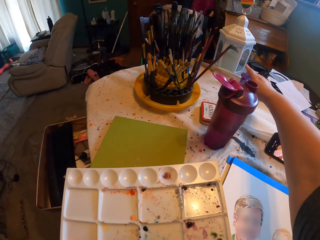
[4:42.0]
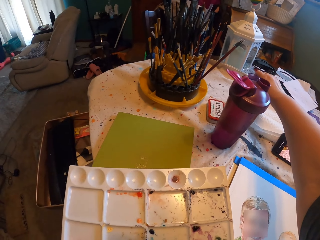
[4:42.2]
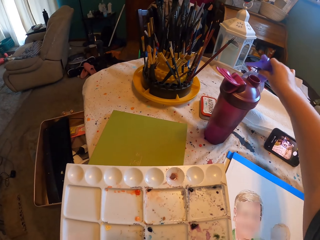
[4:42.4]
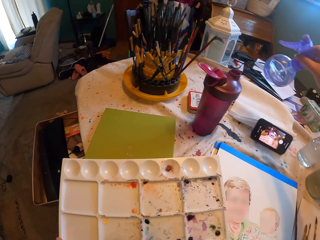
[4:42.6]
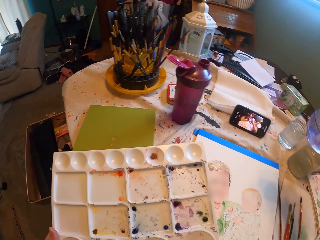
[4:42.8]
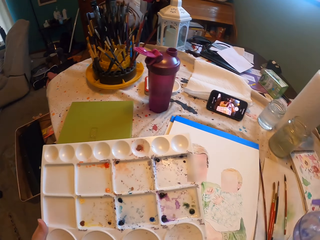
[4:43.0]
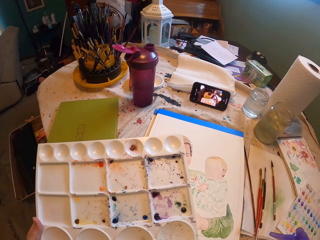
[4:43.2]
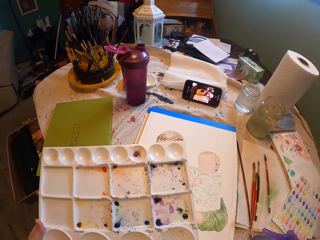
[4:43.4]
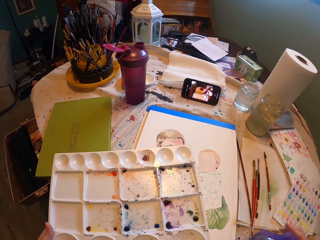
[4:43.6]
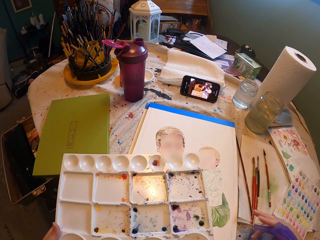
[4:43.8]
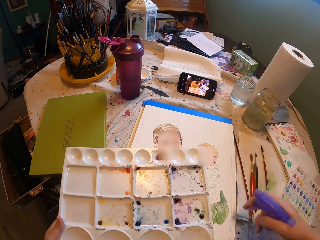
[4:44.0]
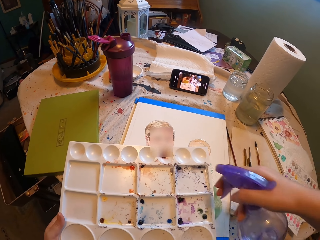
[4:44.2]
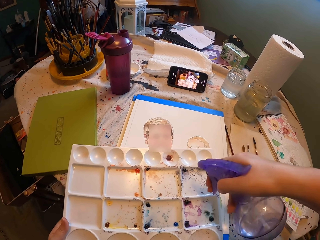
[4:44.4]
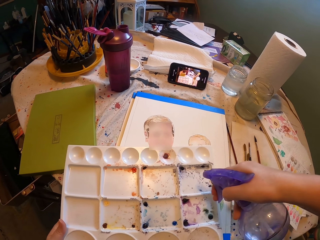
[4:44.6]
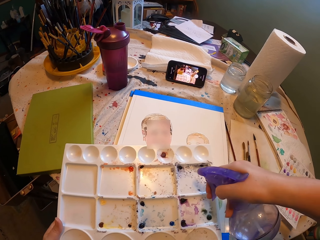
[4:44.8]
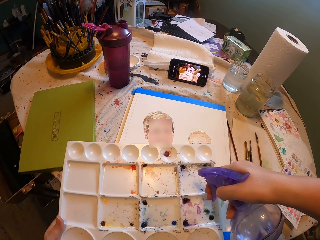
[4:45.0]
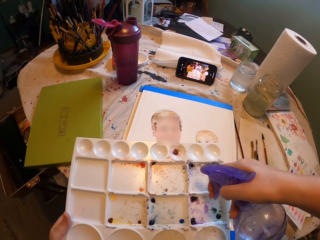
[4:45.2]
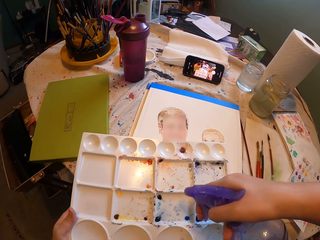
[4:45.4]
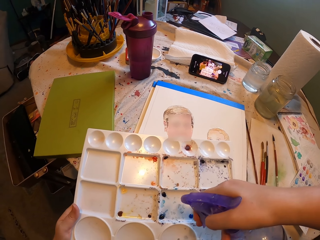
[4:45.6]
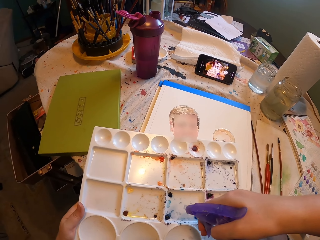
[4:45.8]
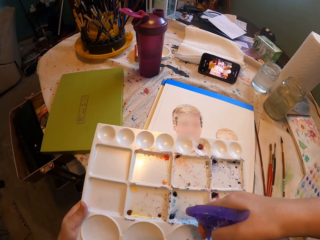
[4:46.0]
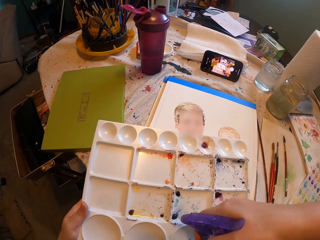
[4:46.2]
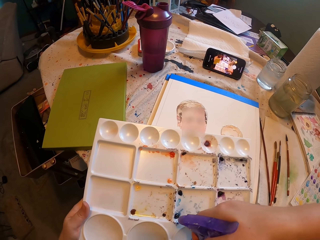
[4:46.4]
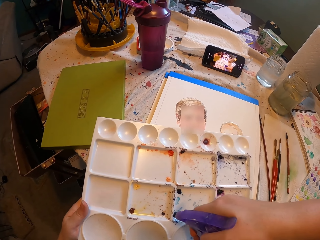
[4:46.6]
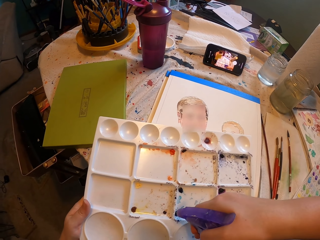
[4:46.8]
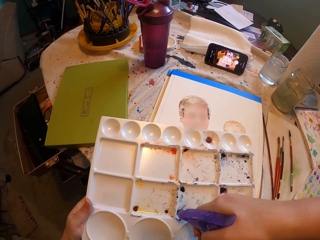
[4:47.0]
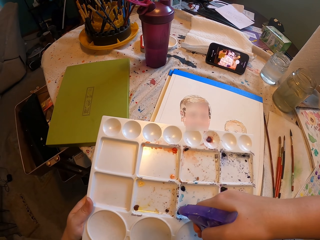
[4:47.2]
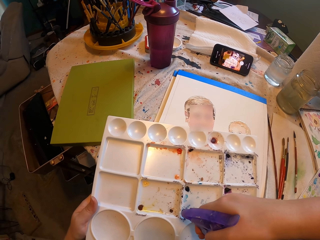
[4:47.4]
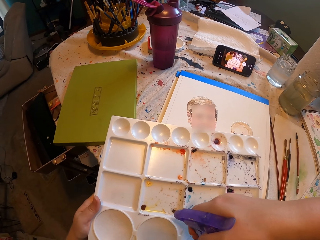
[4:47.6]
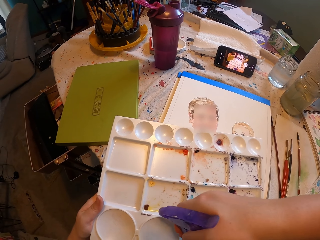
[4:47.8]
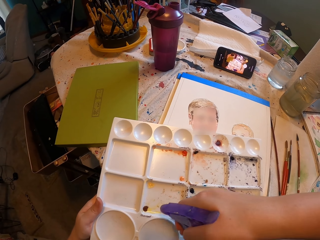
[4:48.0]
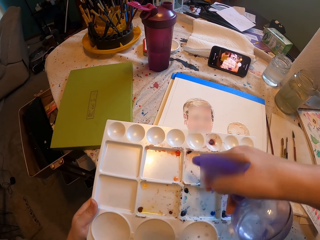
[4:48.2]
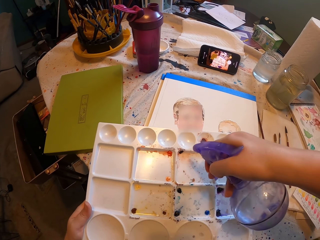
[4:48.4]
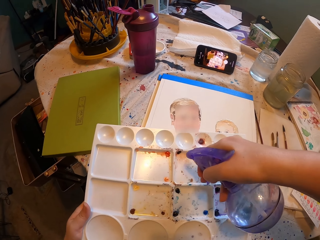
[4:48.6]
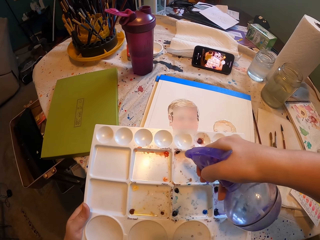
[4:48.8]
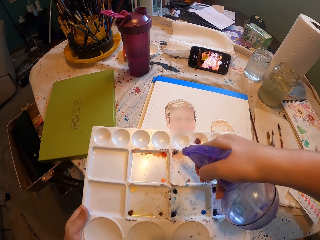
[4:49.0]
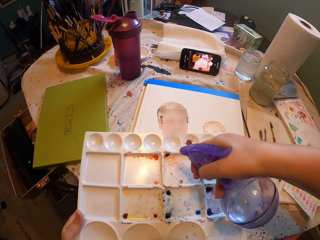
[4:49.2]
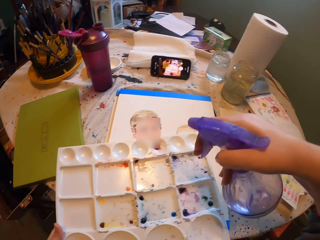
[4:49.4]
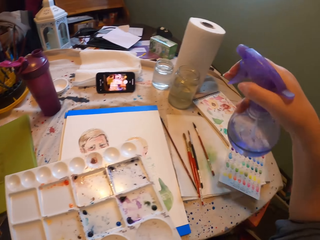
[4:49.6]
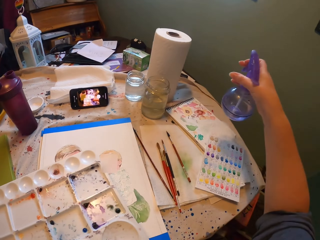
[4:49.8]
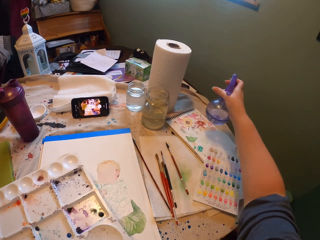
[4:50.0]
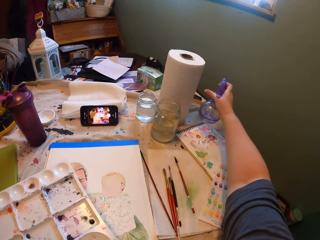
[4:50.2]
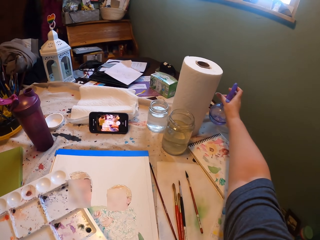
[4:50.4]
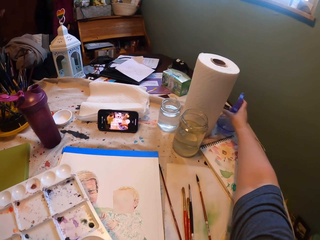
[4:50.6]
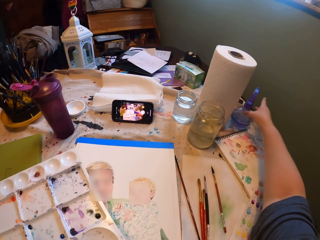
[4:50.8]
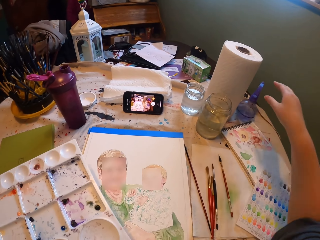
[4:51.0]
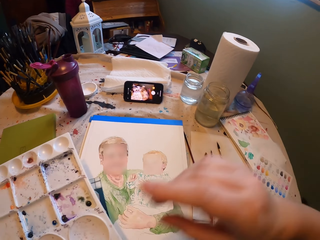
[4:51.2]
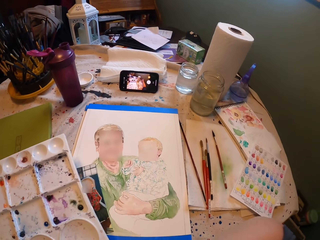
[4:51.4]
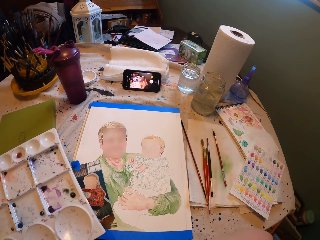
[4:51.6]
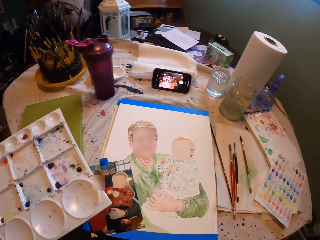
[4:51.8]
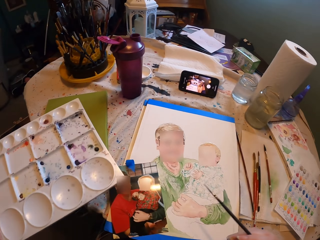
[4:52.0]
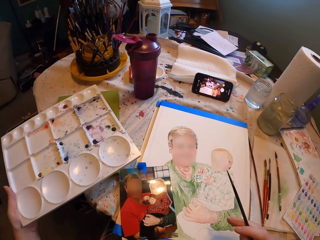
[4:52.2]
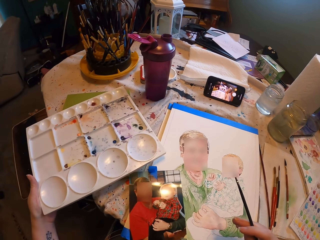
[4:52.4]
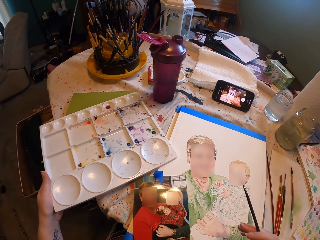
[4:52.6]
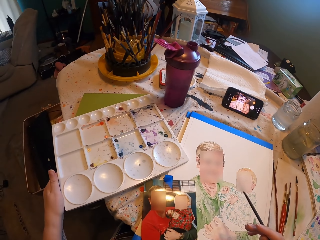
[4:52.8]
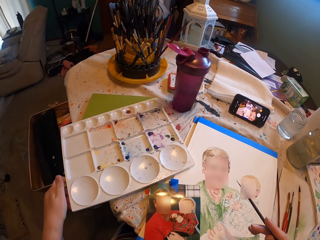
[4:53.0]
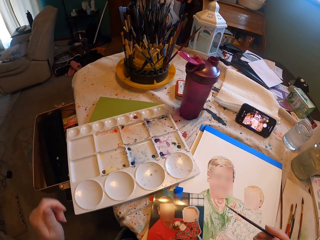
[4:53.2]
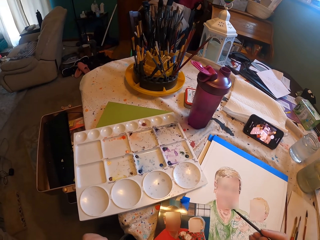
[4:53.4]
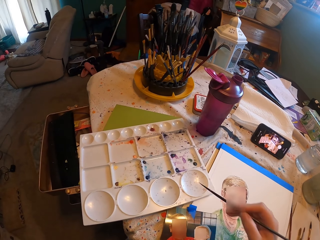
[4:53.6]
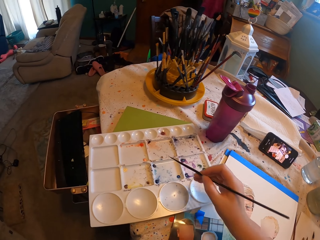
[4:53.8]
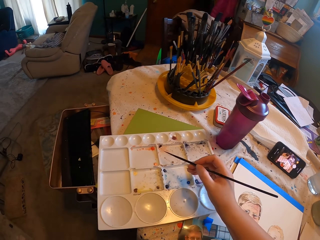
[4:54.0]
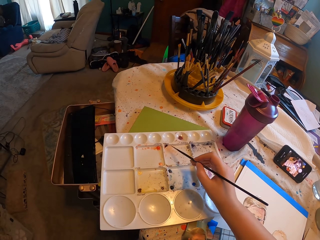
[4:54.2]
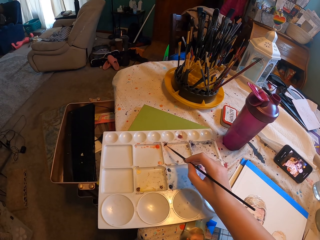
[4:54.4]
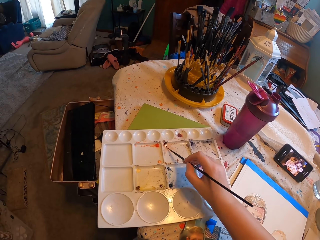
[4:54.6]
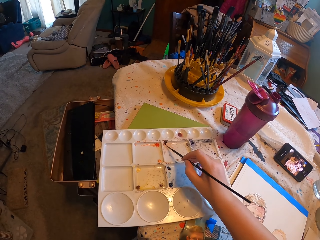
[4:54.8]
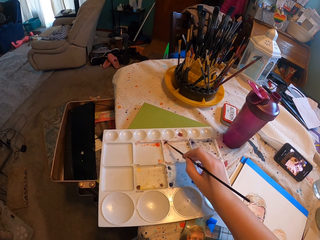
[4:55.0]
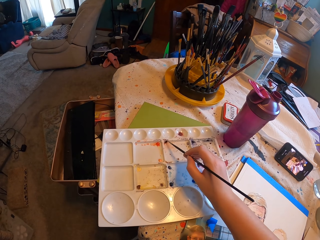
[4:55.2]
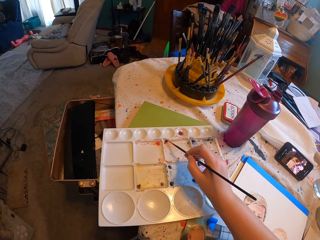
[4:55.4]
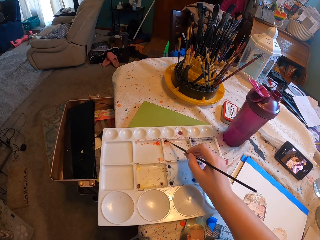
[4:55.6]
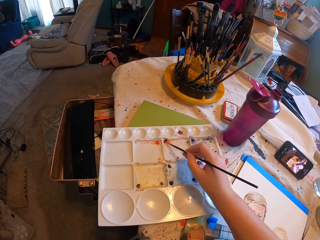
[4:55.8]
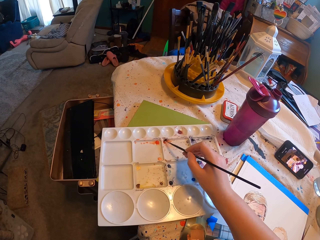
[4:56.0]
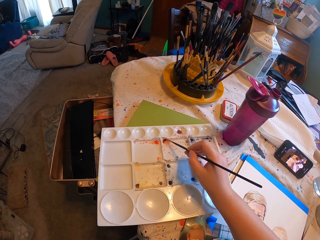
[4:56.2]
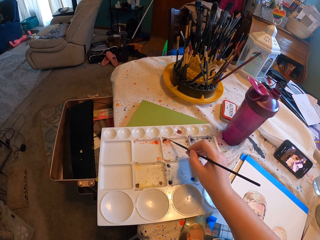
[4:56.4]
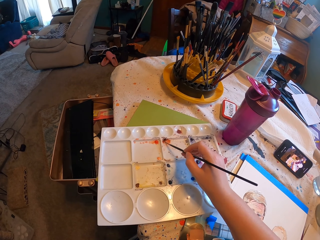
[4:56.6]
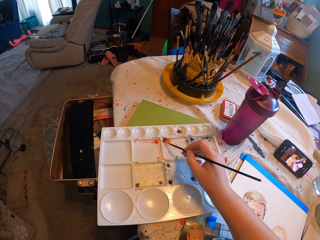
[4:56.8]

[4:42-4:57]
The camera wearer picks a water spray bottle. They spray water on the paint holder. They put the bottle on the table. They place a watercolor box on the table. They mix ink in the watercolor box with a brush. They apply something on the drawing brush.

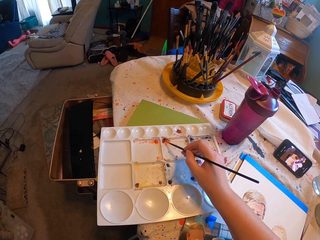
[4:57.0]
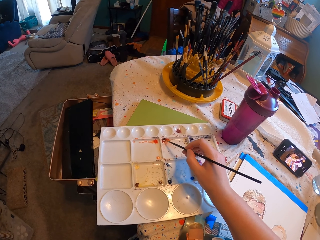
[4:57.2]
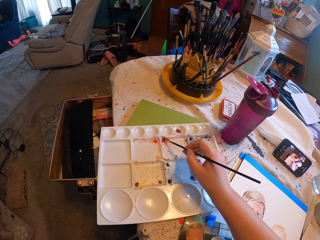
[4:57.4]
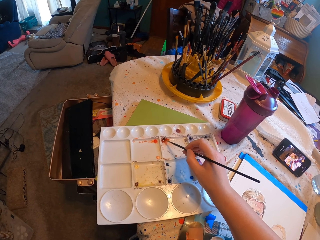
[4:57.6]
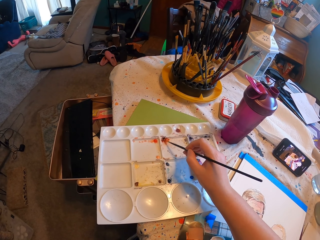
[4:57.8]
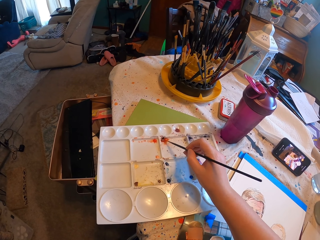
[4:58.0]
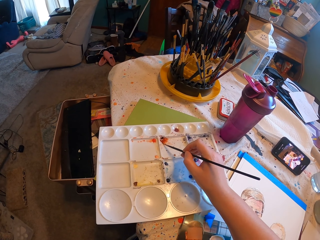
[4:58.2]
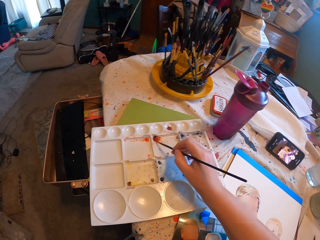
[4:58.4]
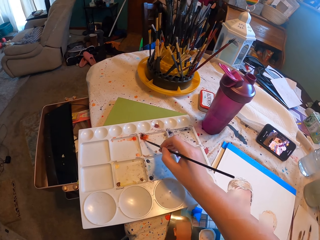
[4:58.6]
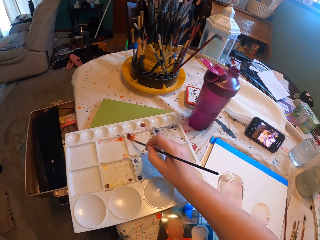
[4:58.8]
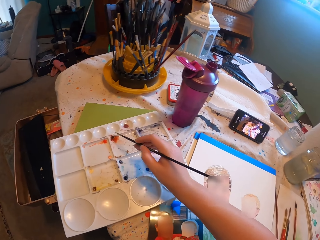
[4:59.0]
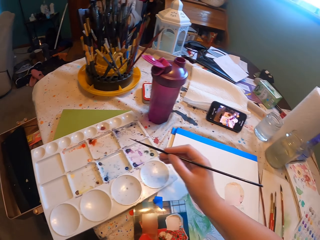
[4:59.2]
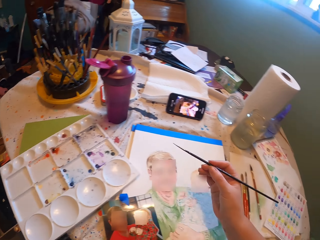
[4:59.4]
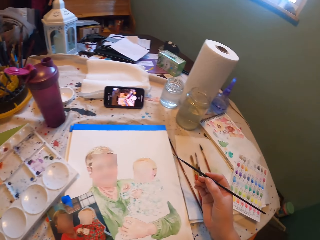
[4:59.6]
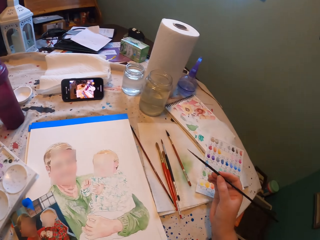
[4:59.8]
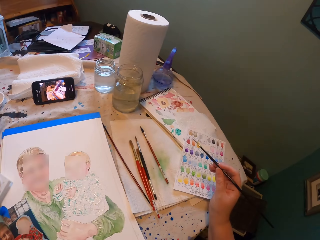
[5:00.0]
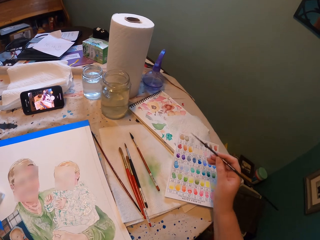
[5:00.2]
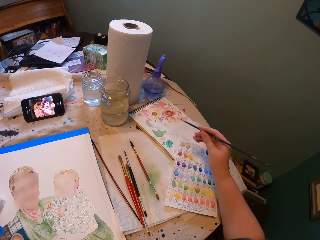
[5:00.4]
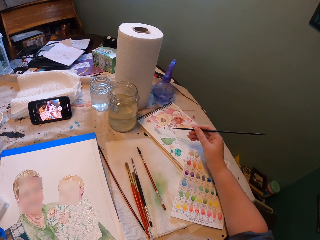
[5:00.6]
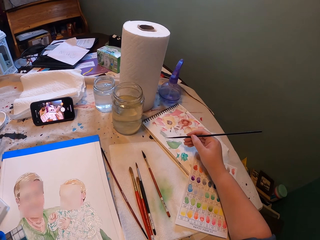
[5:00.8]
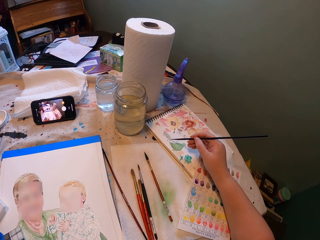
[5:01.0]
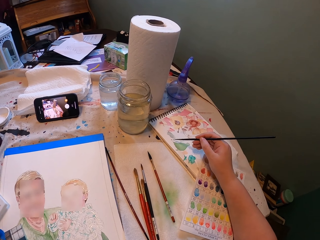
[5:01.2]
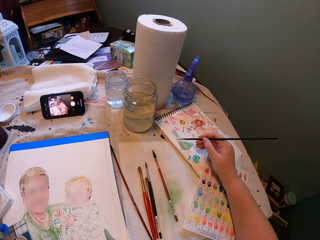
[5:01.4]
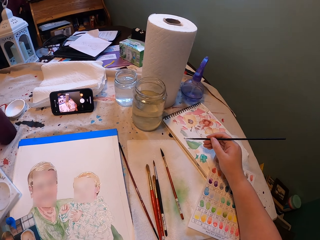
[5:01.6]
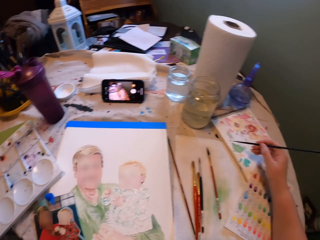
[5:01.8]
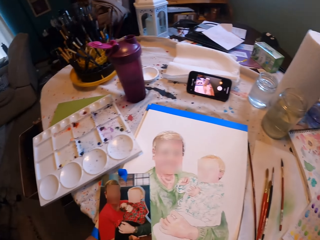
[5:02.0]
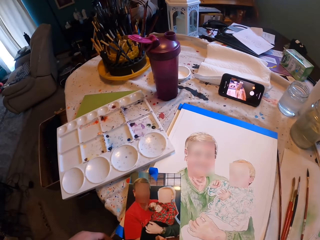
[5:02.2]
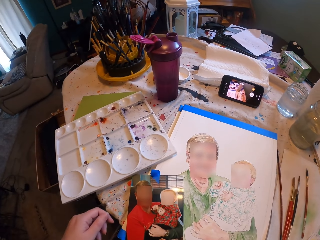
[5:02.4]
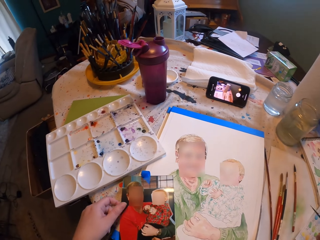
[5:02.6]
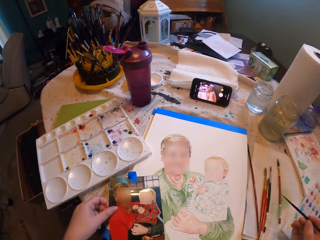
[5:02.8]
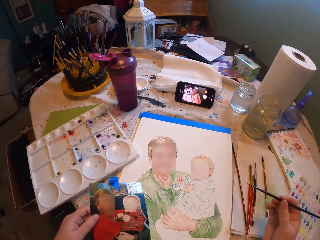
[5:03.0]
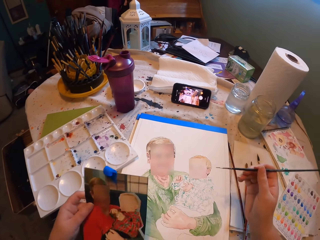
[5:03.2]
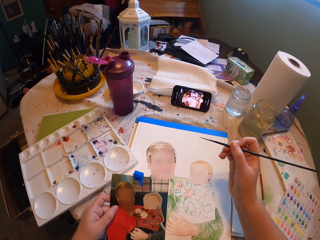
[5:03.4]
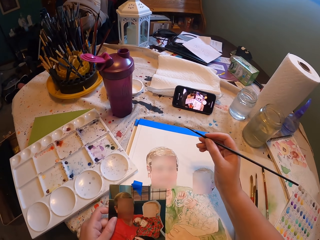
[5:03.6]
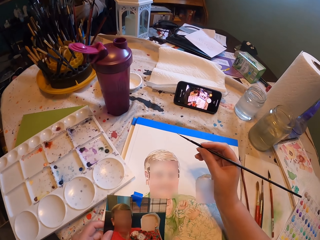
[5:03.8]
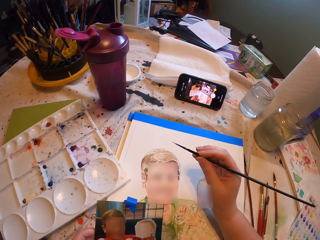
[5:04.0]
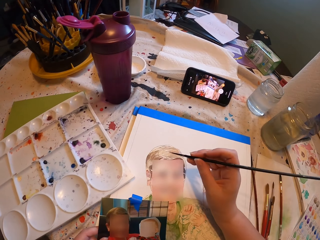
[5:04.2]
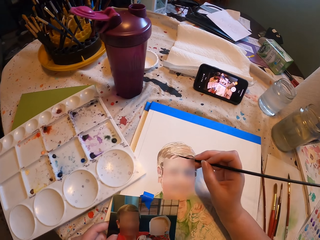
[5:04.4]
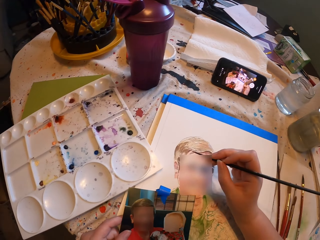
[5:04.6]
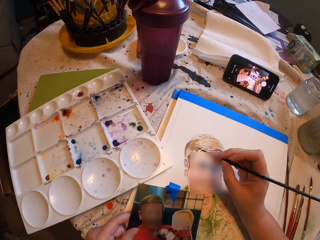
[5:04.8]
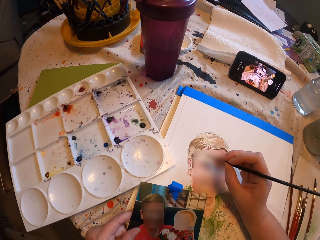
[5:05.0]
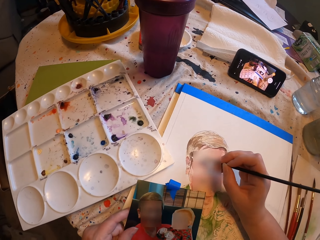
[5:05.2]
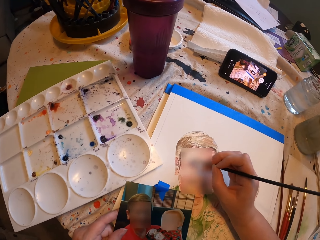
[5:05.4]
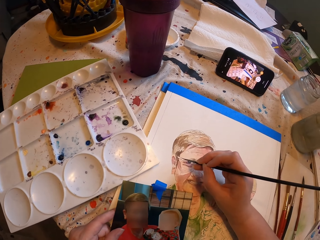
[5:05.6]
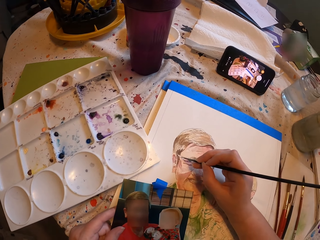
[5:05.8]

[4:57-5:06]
The camera wearer removes excess paint from the brush on the book. They pick up the picture. They paint.
